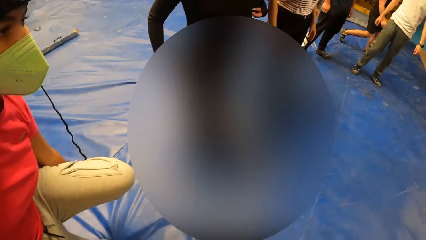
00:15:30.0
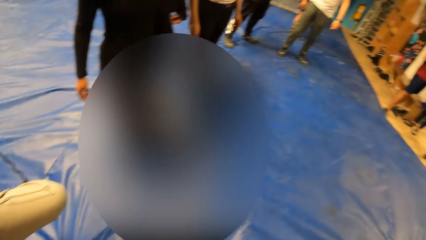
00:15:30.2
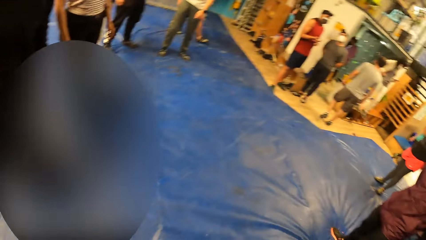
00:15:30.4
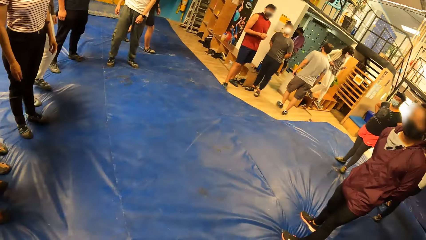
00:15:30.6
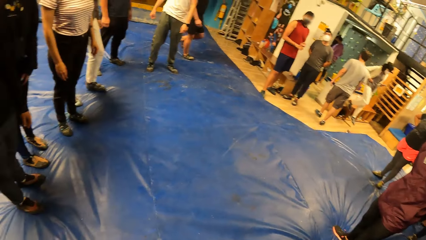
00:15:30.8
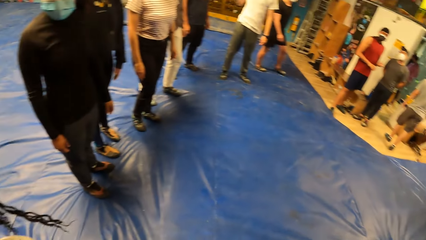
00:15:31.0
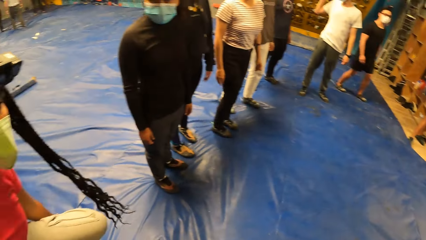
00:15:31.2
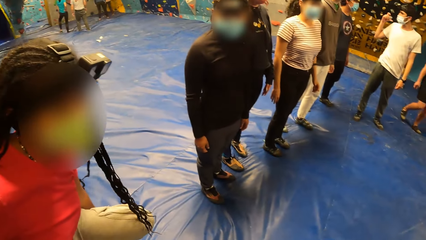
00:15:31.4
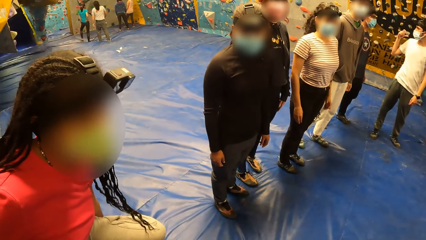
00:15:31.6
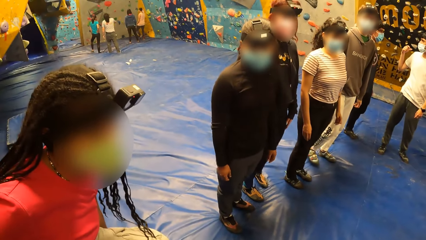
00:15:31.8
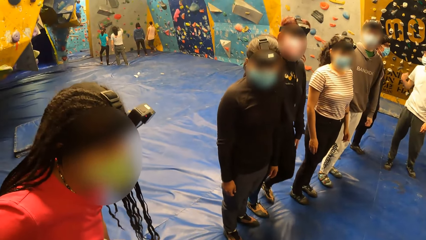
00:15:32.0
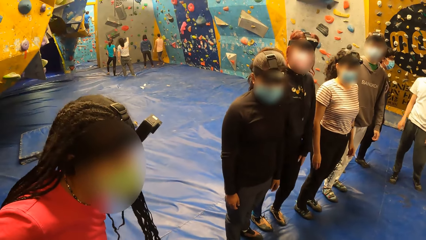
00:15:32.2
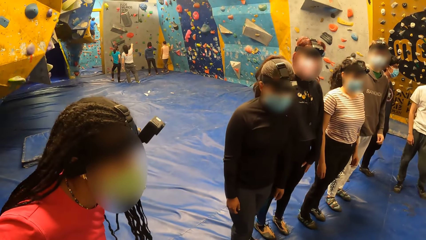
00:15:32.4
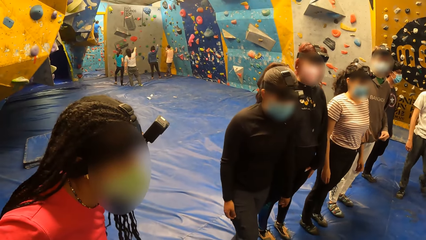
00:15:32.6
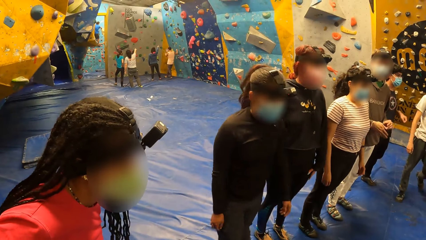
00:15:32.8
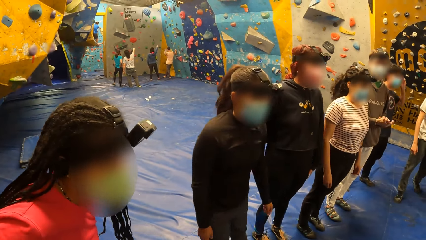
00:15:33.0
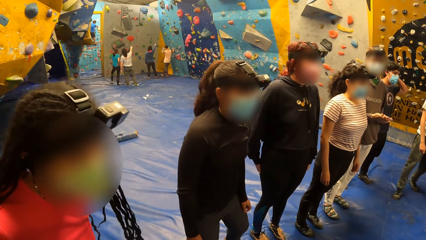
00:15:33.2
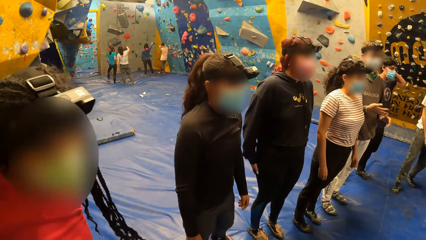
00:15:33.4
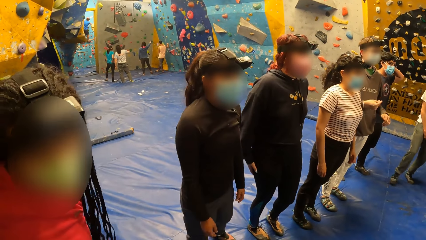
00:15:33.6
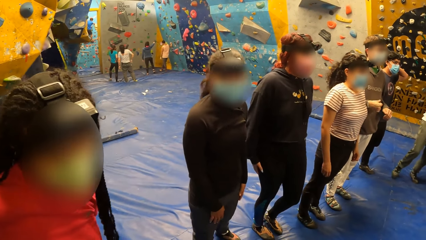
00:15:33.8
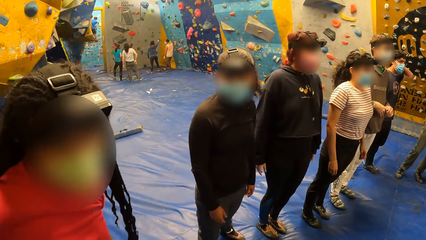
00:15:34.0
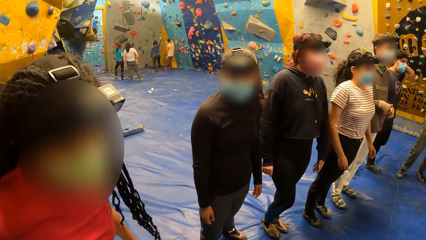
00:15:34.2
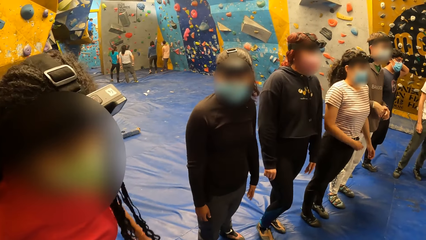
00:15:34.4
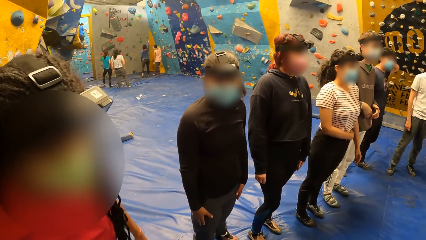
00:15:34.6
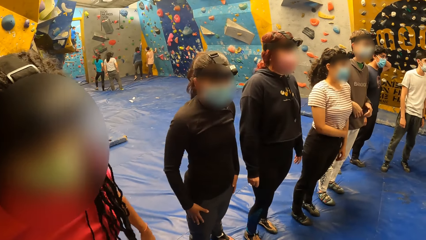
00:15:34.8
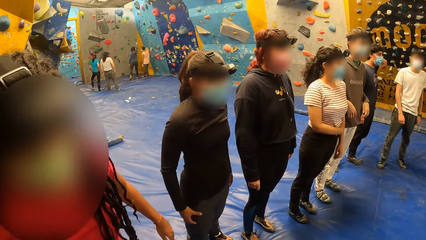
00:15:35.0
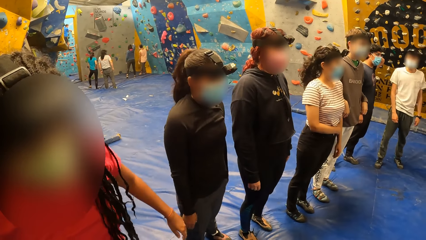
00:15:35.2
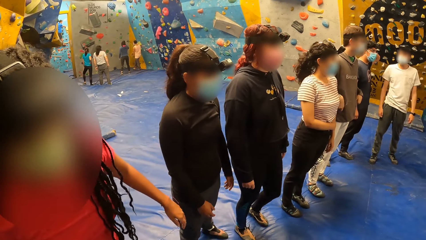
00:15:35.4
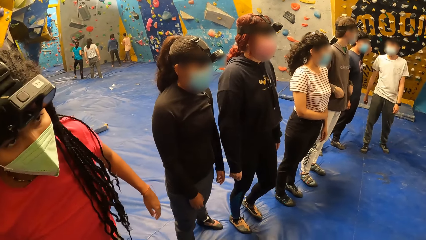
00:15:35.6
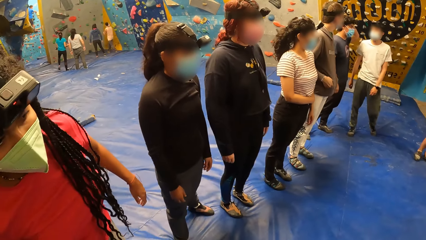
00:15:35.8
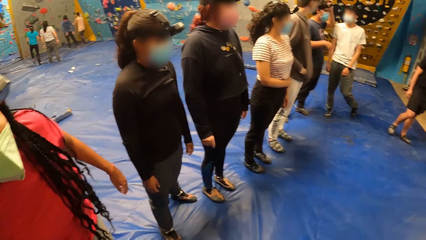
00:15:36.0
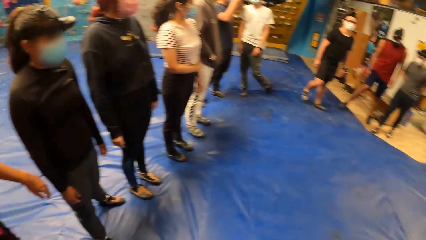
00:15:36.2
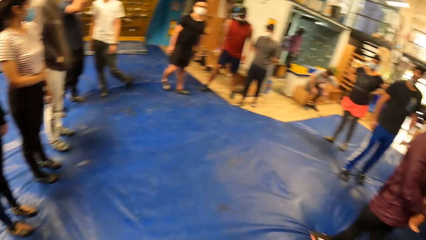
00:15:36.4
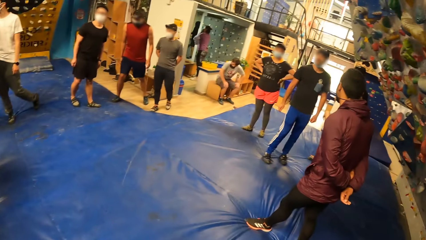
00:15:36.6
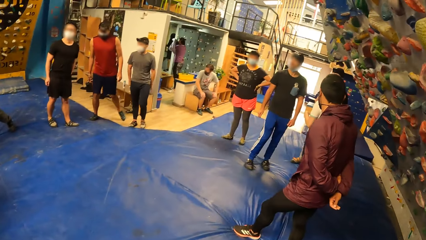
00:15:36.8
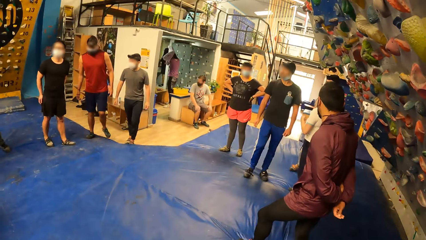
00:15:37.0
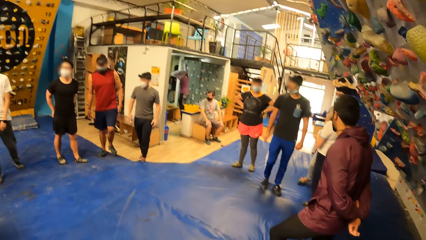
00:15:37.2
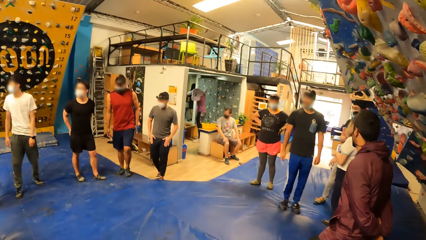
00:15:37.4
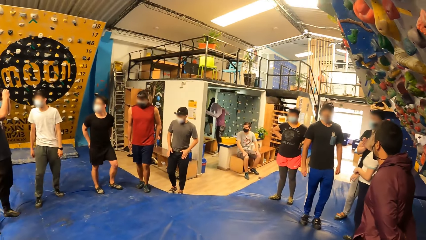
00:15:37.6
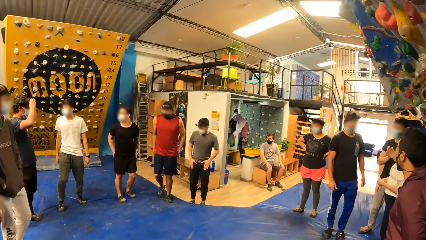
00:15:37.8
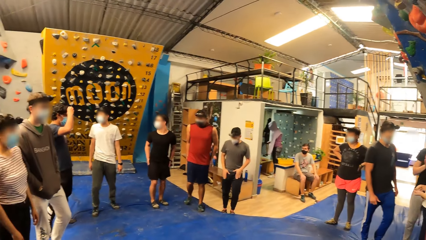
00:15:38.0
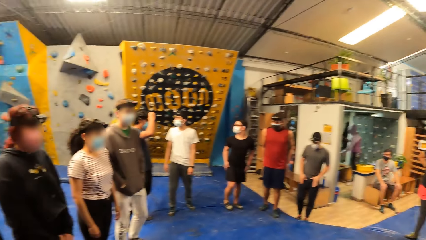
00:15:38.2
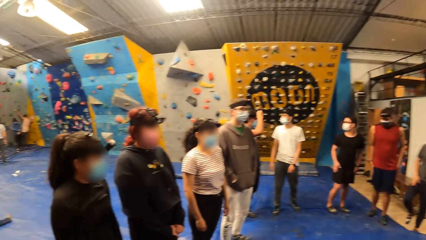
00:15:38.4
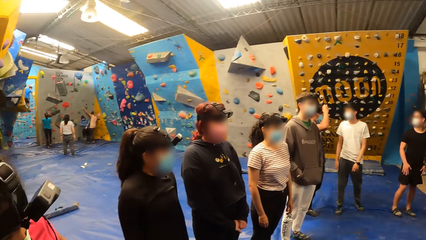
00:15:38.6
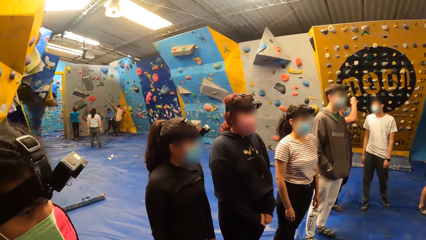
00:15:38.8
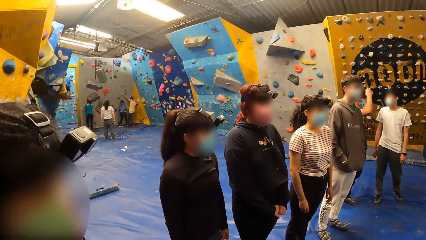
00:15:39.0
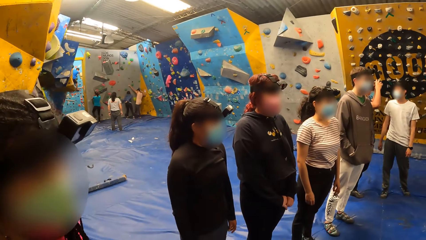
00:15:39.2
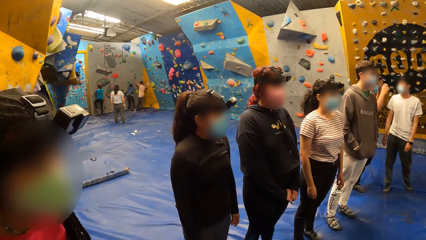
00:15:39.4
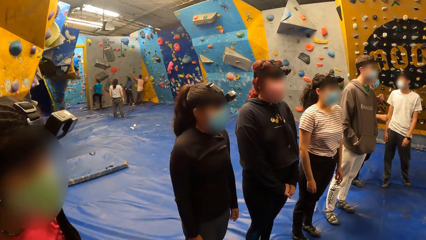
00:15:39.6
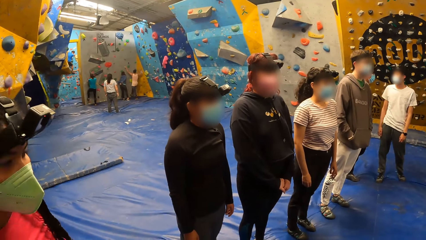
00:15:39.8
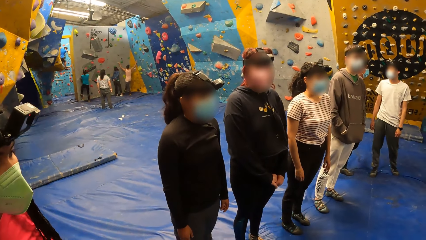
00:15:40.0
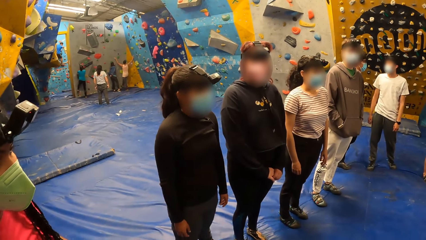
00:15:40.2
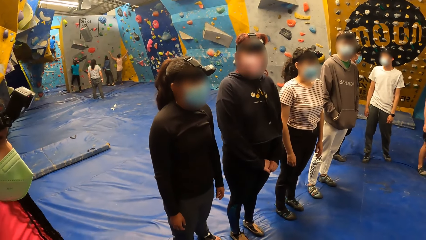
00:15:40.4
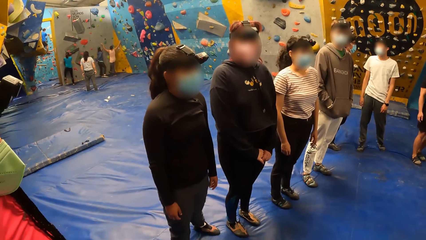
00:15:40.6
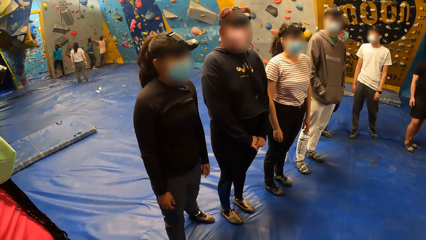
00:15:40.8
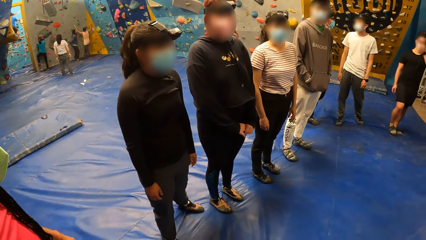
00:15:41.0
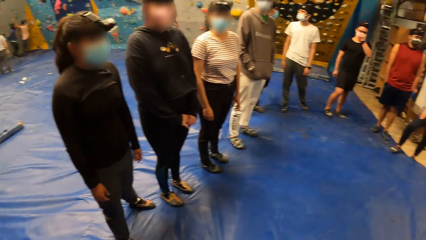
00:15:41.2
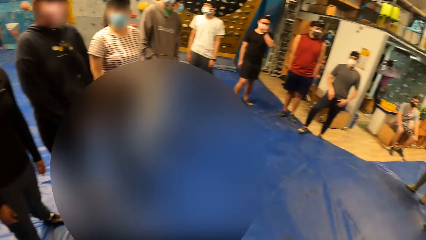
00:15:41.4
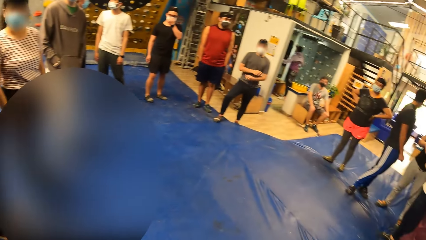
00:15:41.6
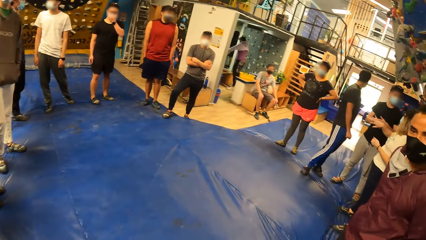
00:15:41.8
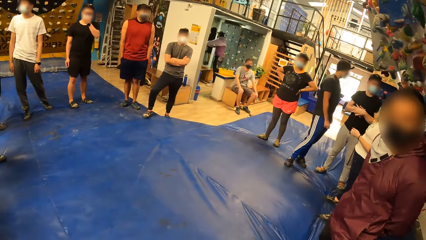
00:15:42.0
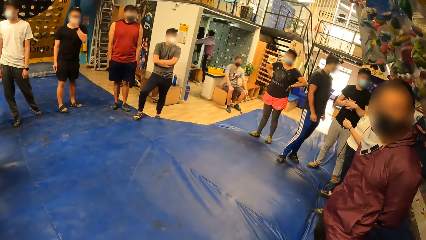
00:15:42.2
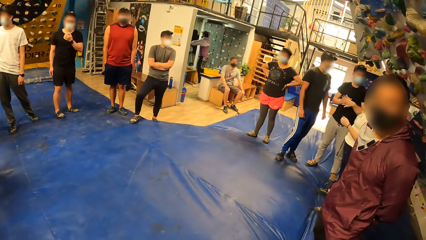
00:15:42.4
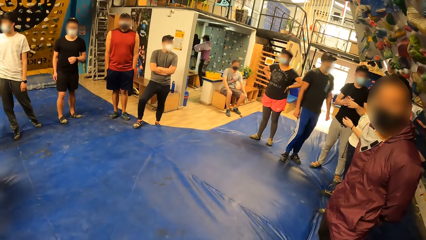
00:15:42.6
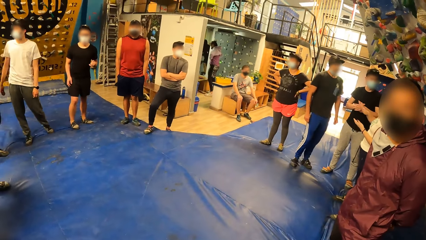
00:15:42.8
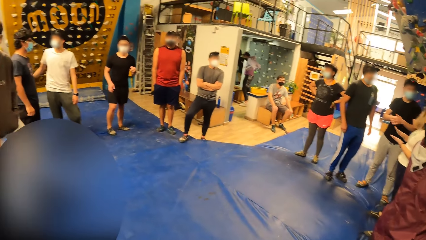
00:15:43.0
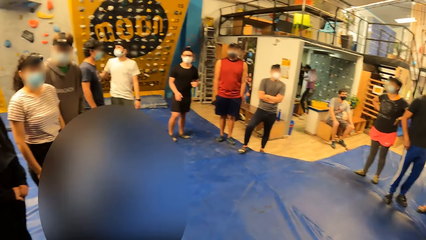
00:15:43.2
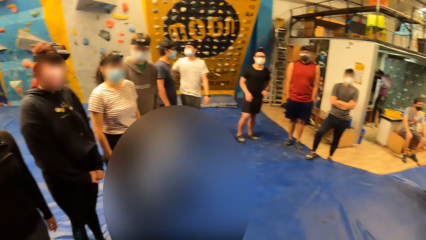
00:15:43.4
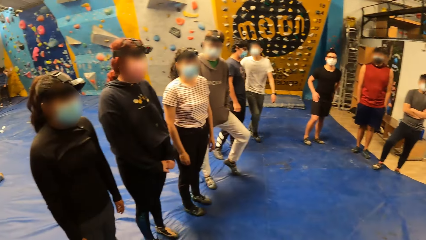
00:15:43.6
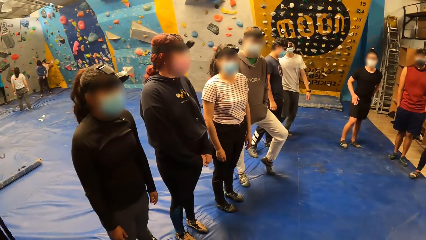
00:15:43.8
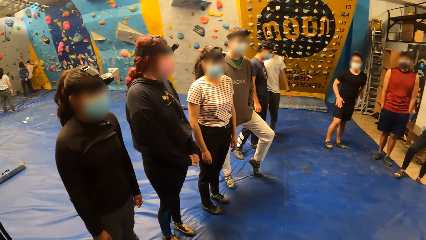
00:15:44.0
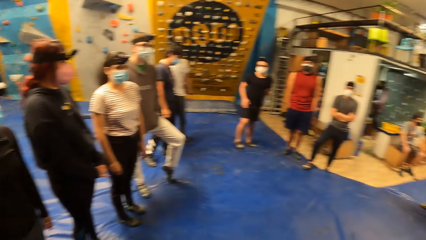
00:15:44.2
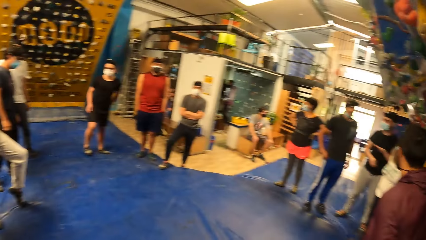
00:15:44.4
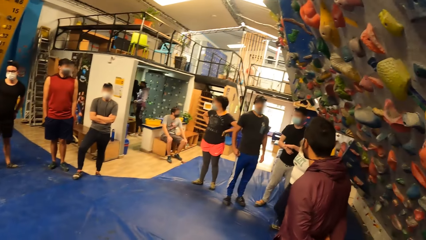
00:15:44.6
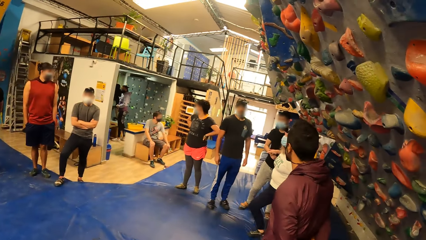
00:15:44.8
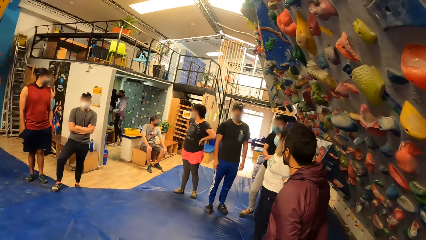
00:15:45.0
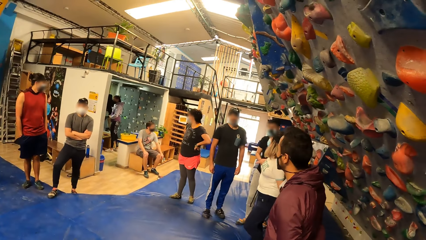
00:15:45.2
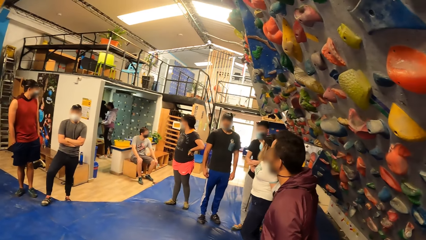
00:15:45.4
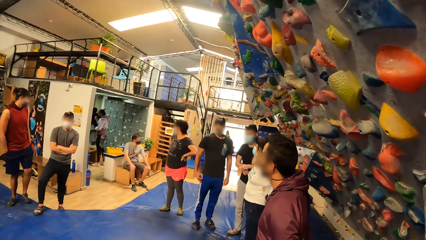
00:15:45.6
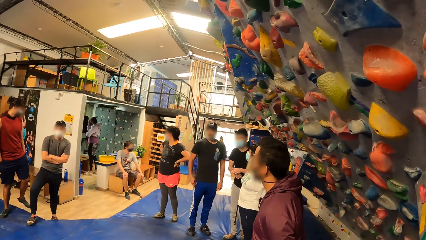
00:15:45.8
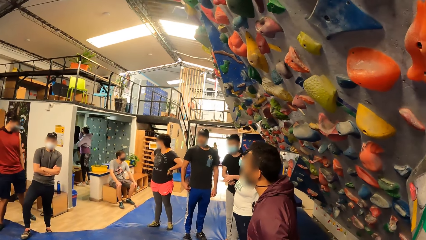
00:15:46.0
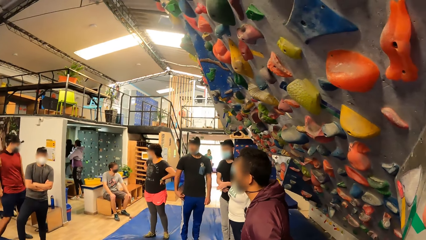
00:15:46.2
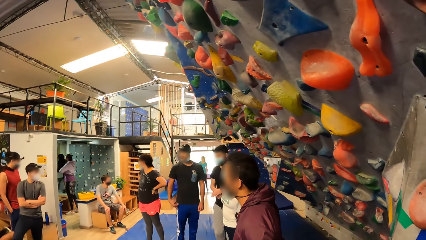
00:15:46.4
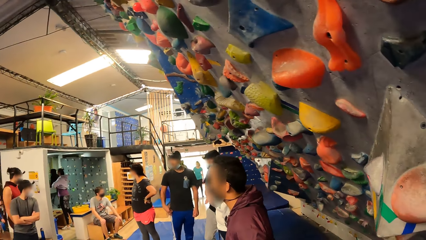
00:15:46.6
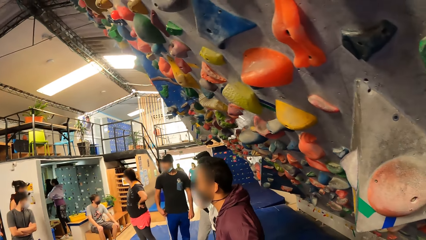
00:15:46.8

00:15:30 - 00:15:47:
The man instructs a group of people.
